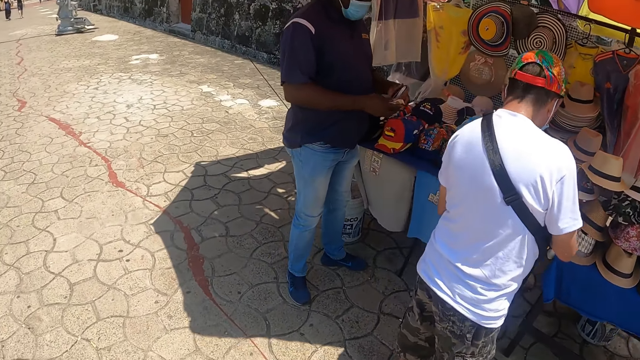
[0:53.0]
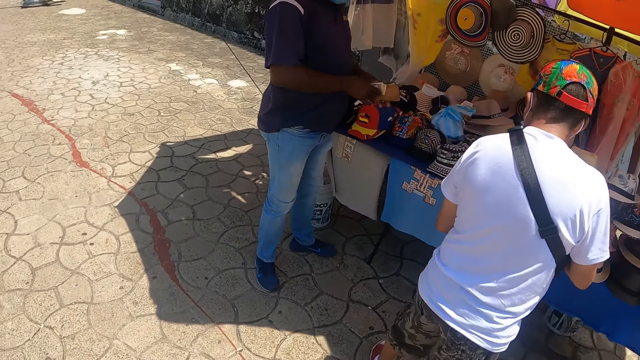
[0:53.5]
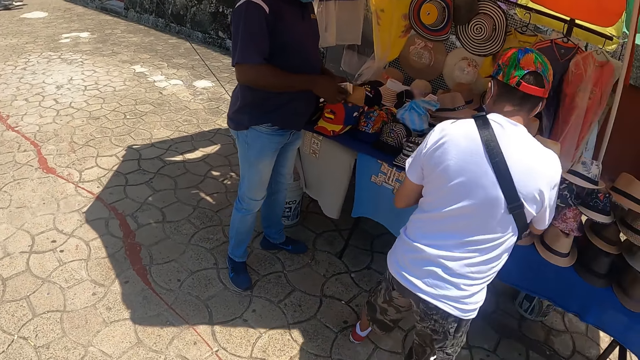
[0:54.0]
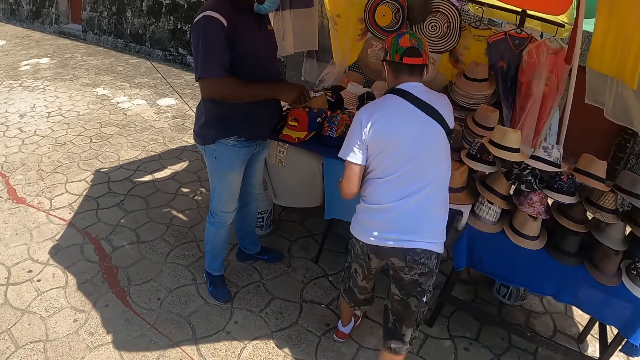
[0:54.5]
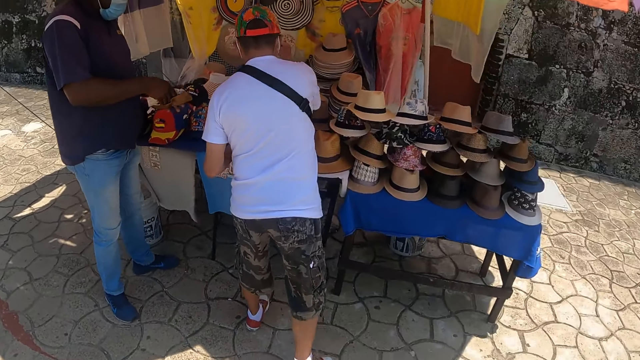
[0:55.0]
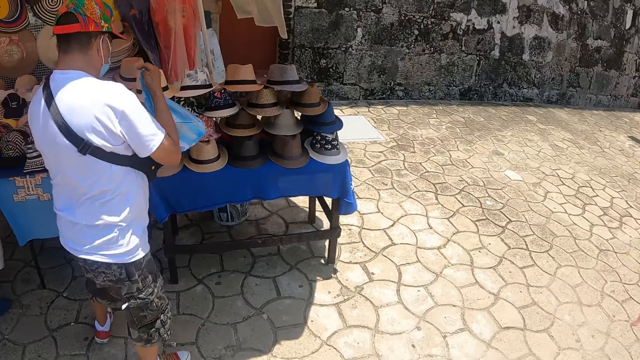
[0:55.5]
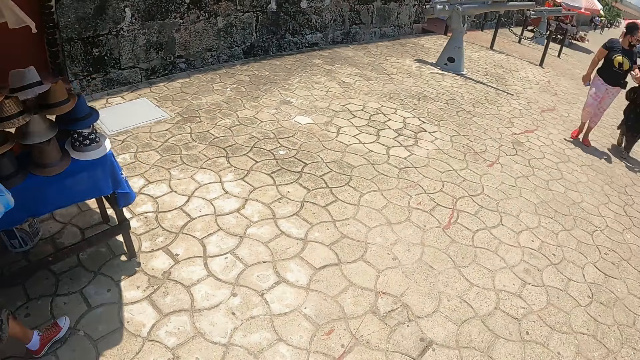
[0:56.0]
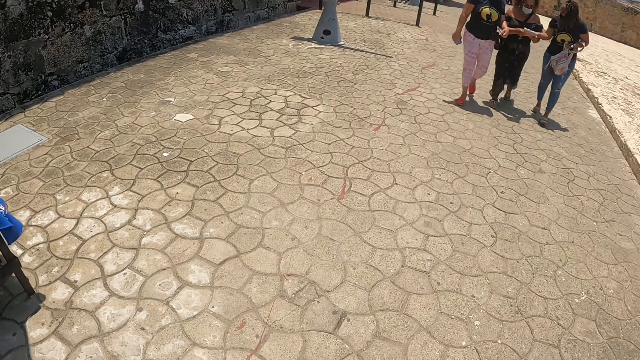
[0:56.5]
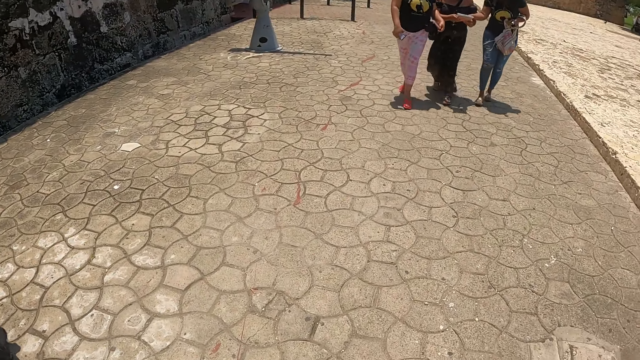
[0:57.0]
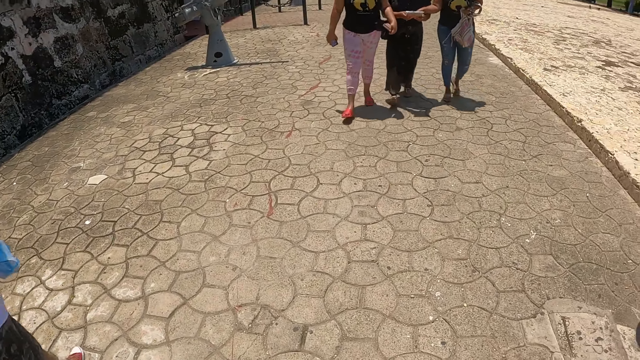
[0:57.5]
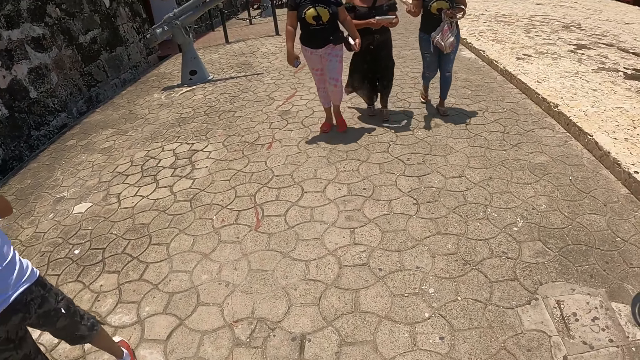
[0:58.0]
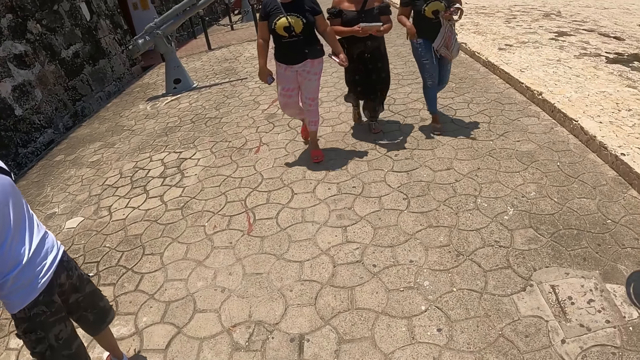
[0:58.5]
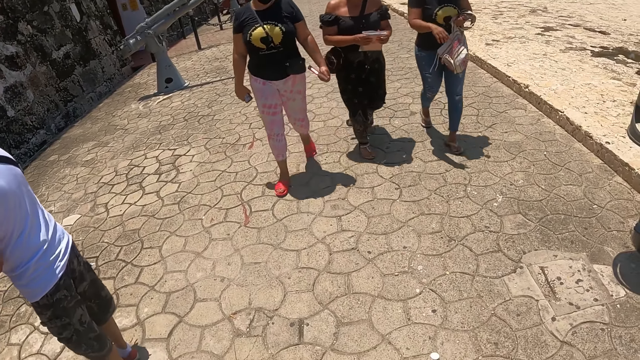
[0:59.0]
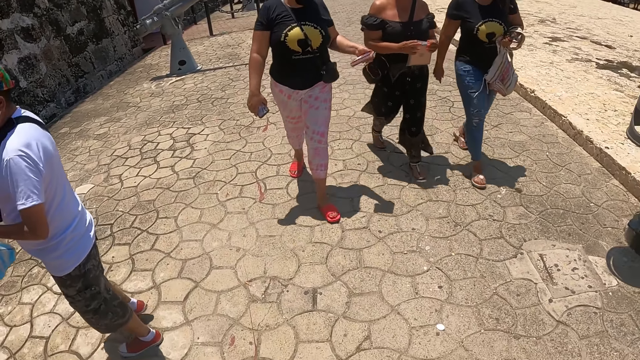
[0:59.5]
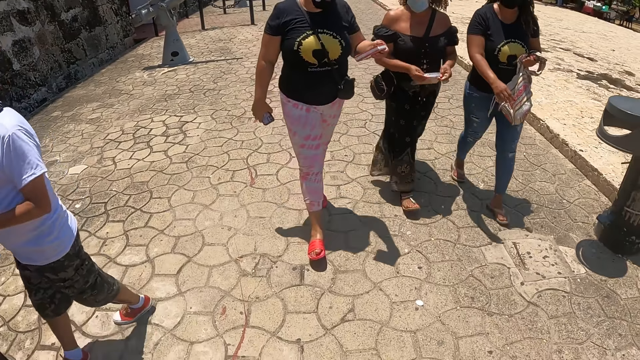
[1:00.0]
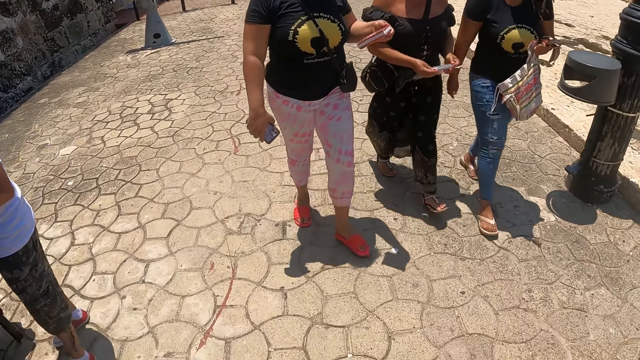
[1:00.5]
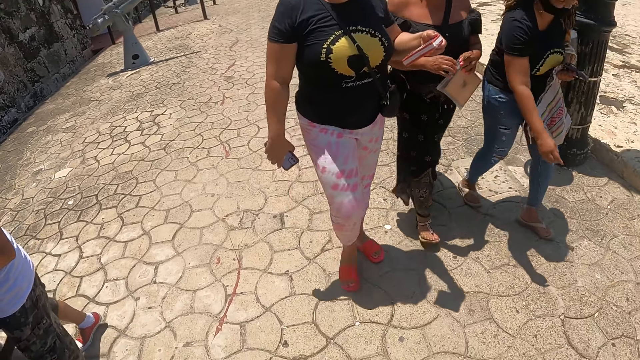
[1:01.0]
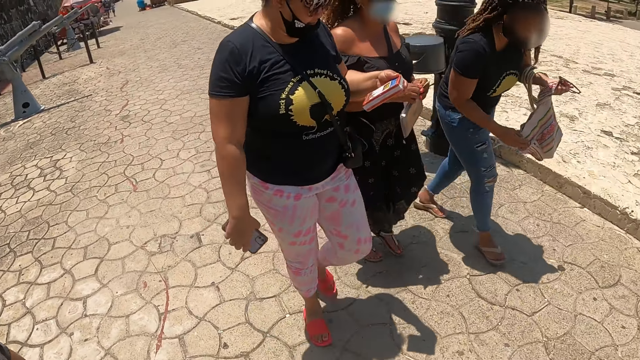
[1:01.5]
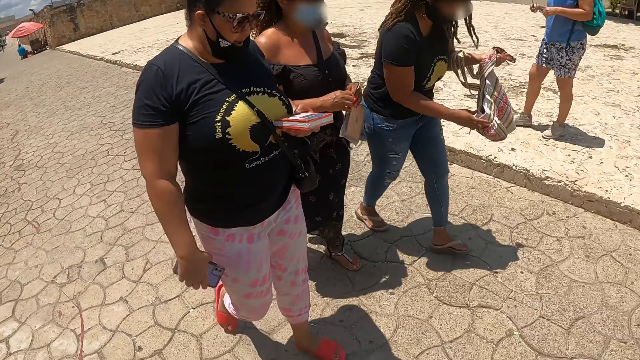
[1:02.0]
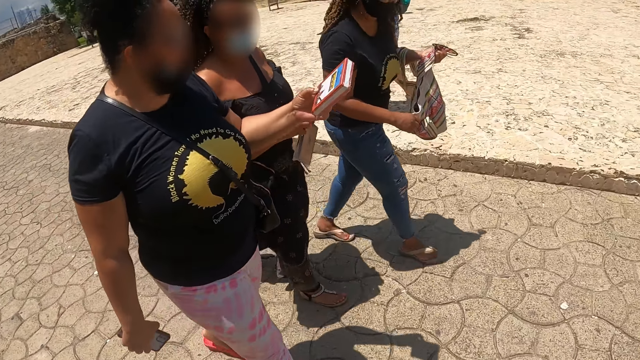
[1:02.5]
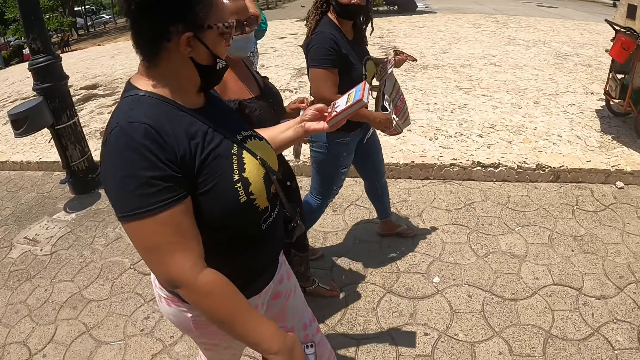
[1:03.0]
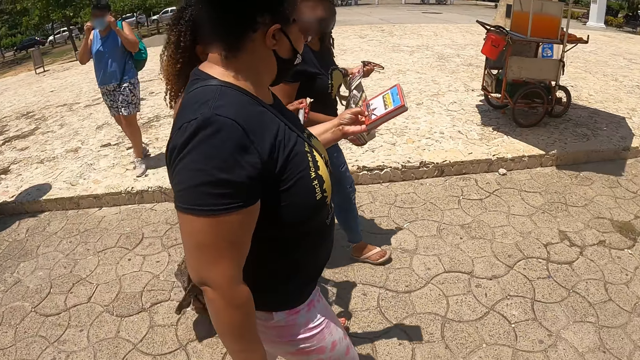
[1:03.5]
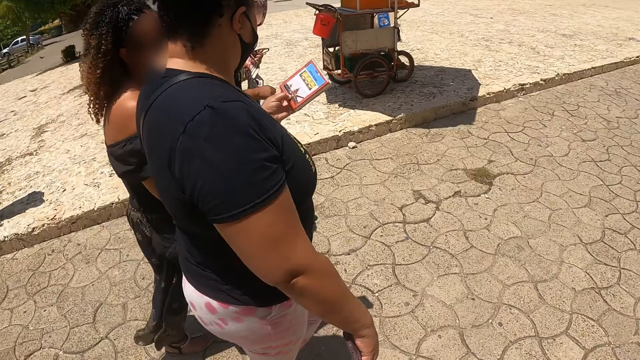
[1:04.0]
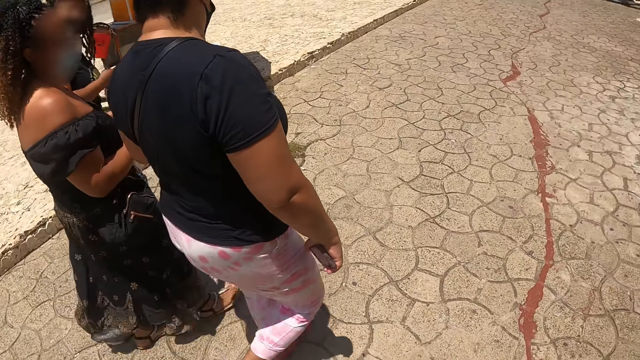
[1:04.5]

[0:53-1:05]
The camera wearer looks at the people on the street.

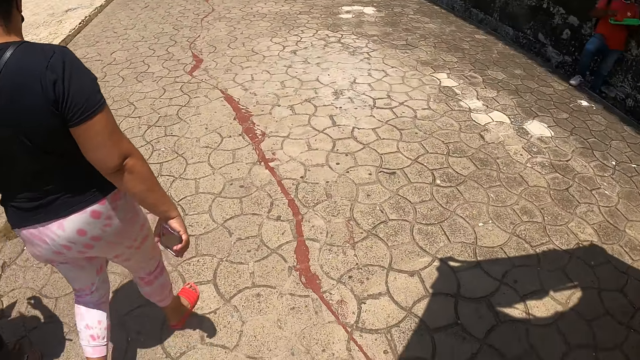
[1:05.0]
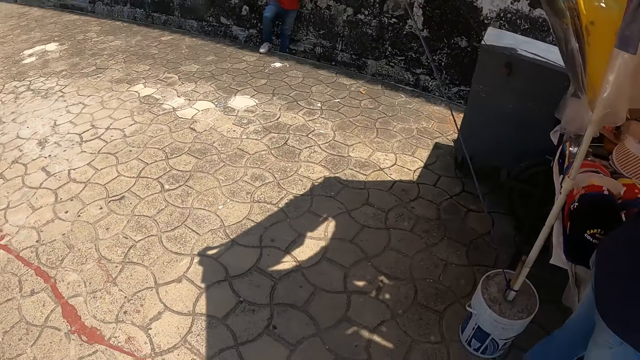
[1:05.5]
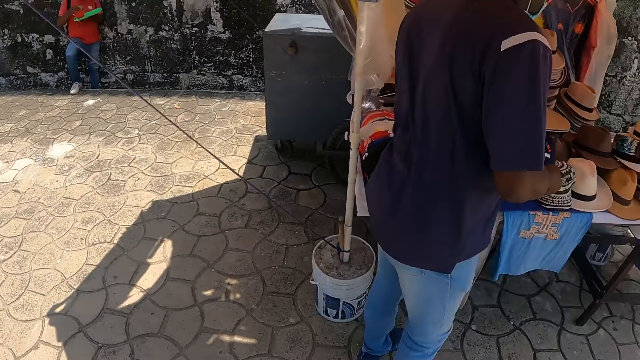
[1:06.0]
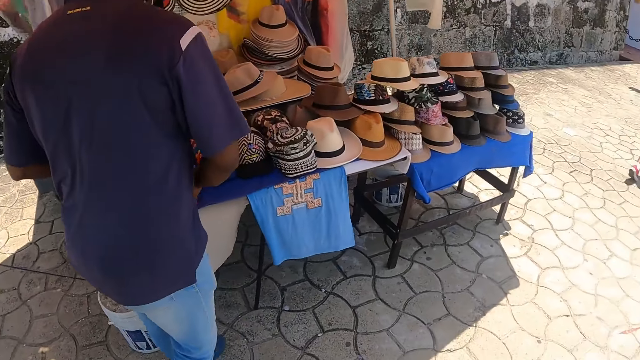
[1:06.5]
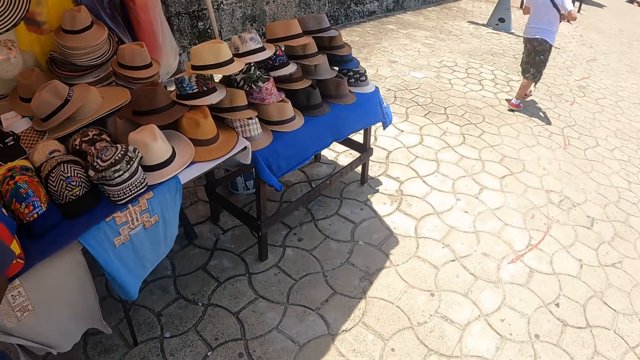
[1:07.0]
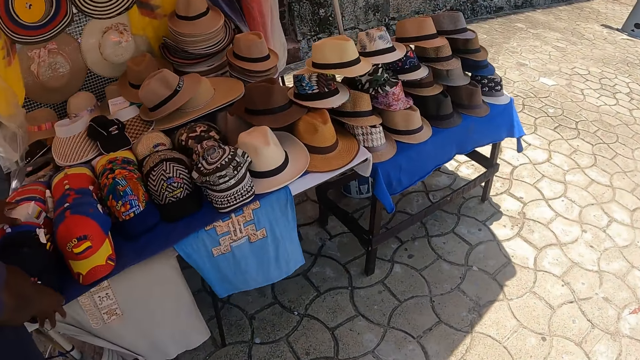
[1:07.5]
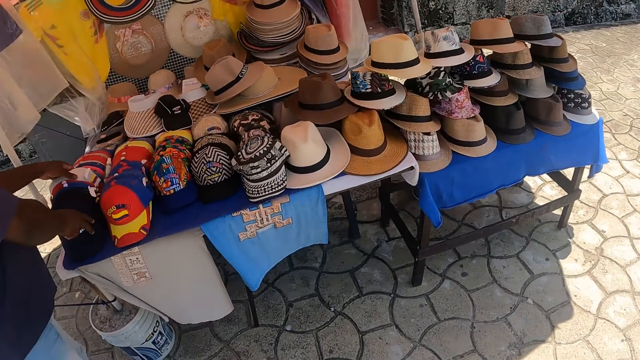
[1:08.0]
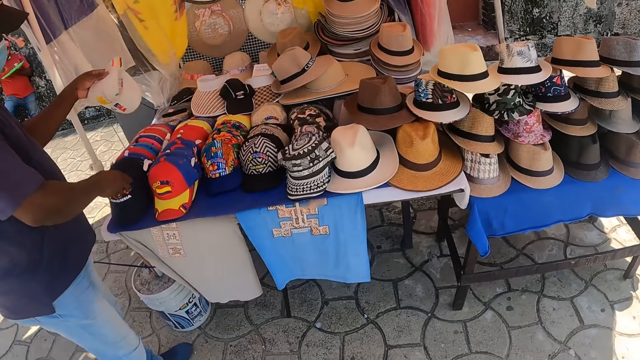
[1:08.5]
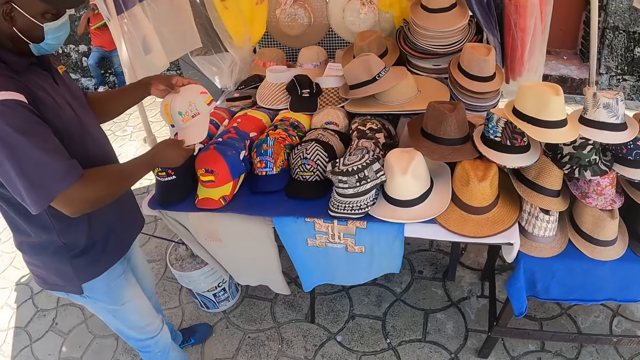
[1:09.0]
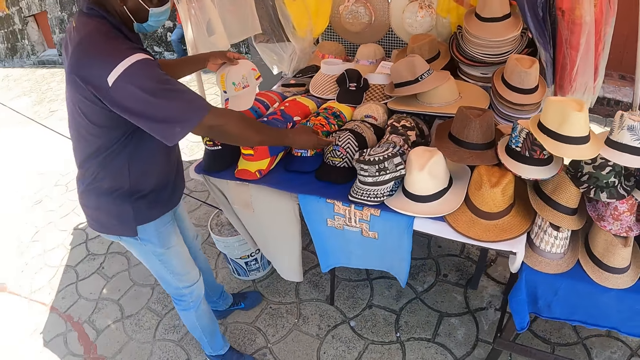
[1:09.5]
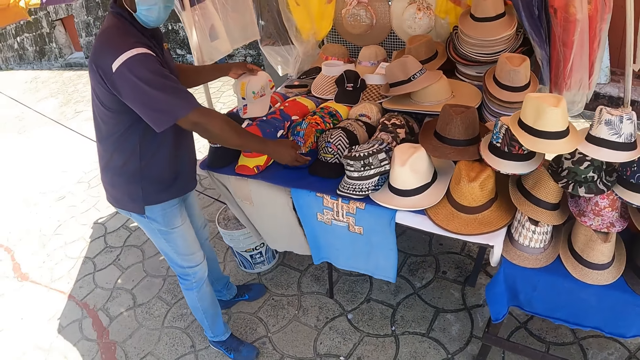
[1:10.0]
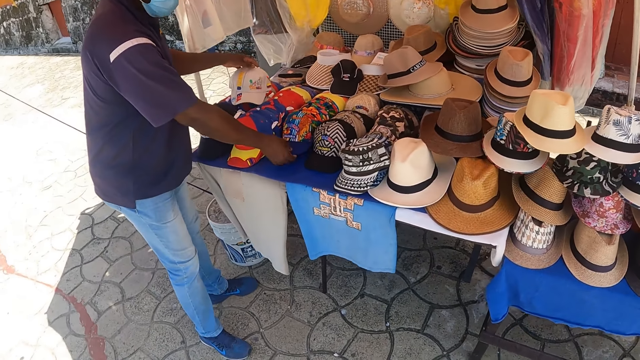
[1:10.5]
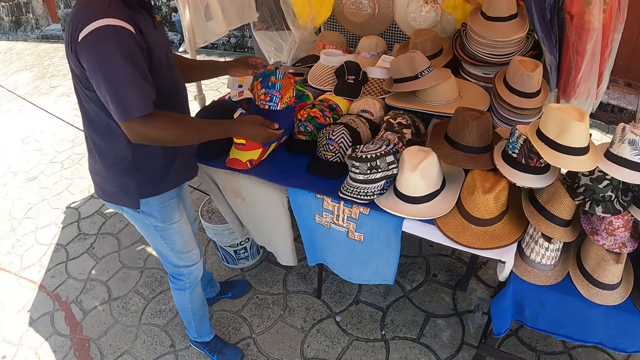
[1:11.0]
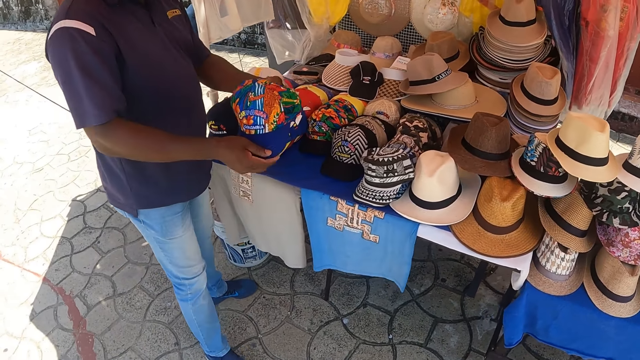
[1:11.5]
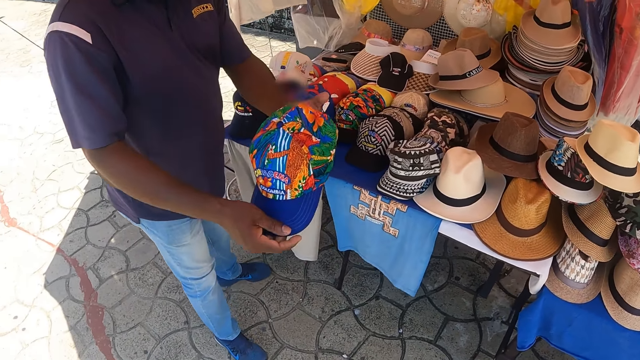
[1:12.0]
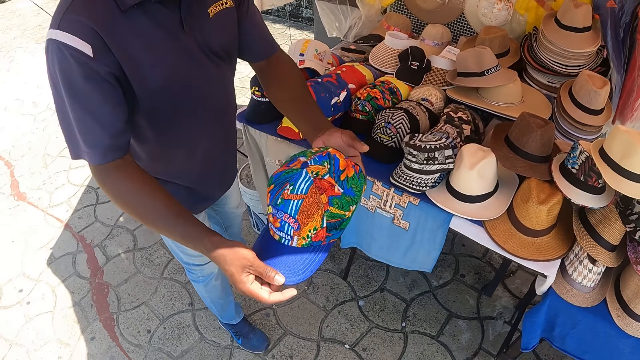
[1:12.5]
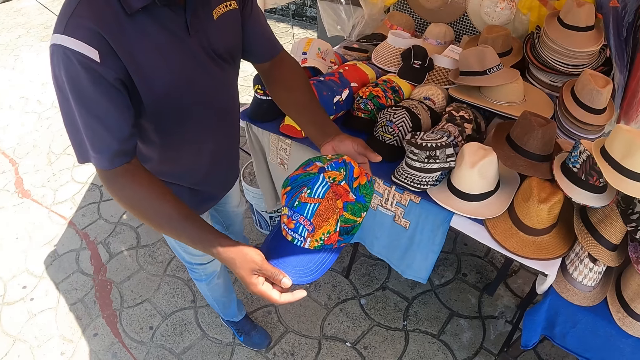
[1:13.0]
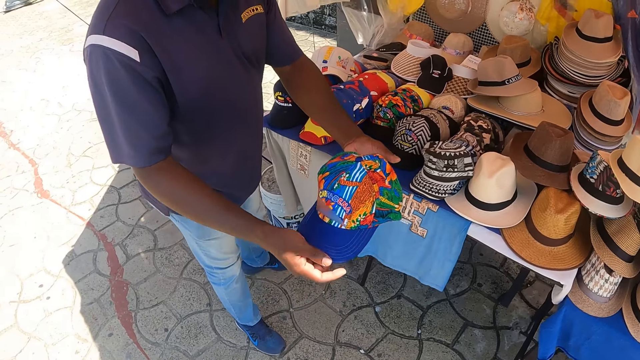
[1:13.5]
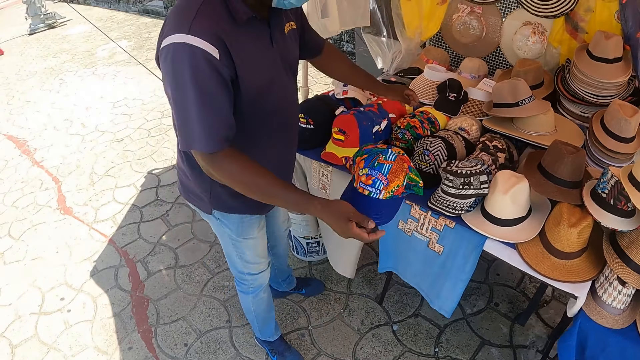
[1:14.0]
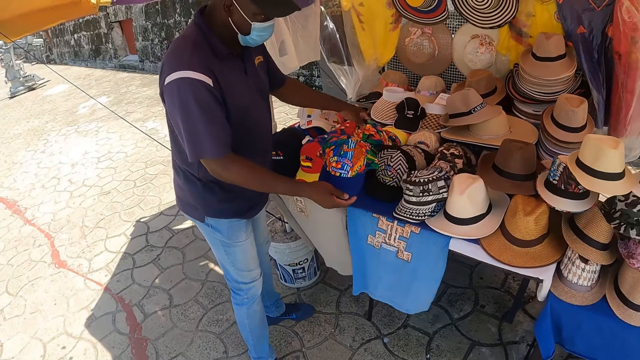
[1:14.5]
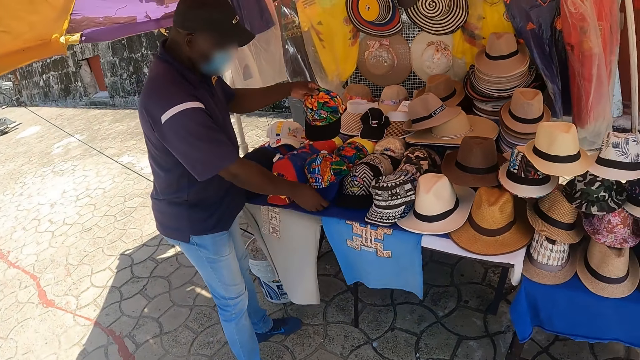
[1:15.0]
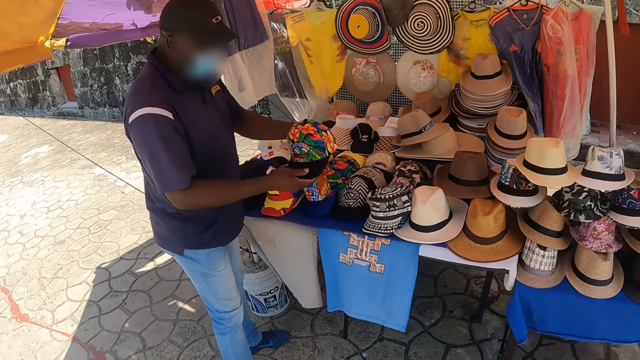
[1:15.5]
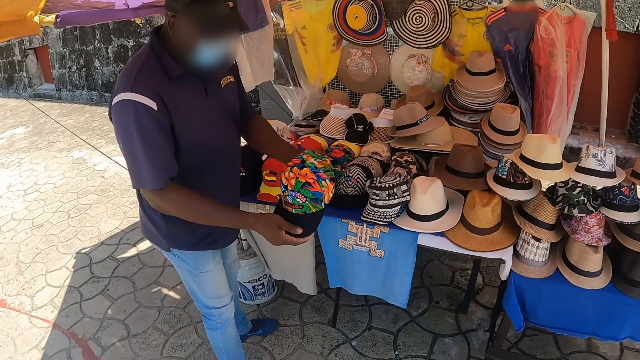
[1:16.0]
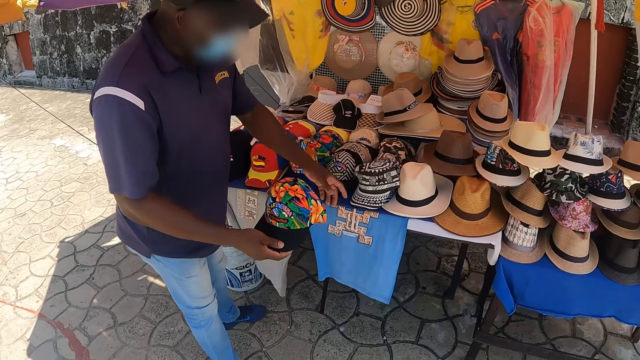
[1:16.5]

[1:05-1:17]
A person arranges caps. The camera wearer interacts with the person on the sidewalk. The person arranges caps.
